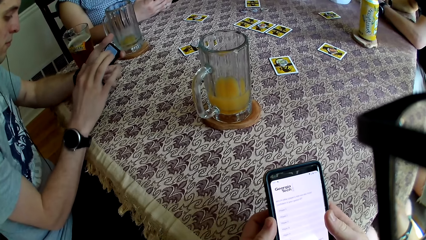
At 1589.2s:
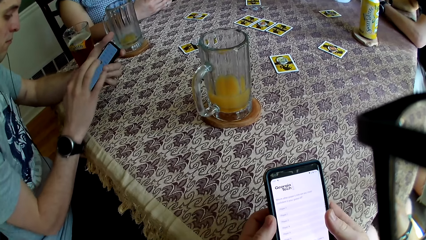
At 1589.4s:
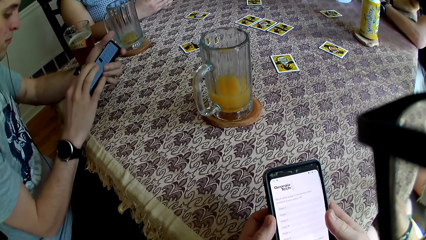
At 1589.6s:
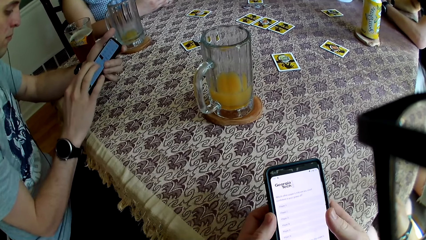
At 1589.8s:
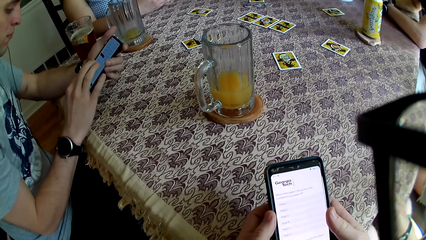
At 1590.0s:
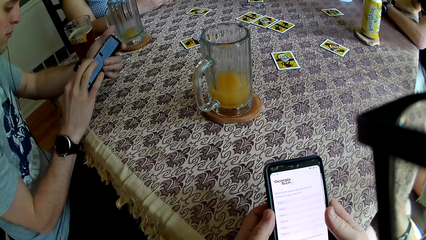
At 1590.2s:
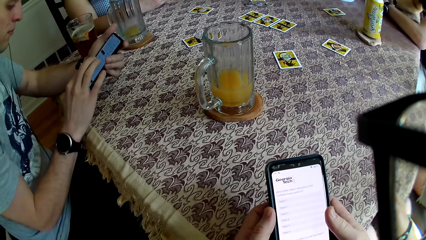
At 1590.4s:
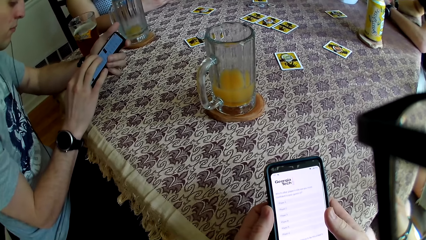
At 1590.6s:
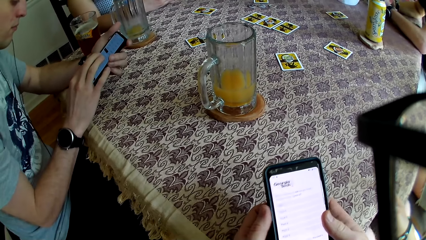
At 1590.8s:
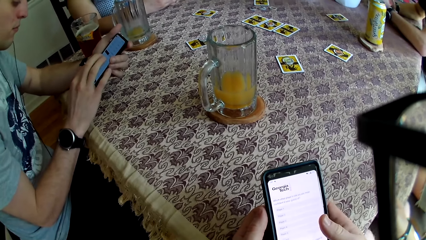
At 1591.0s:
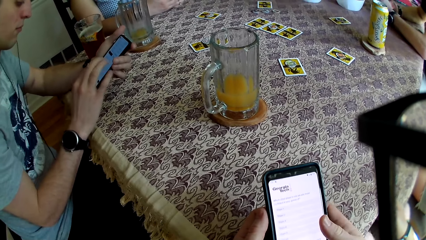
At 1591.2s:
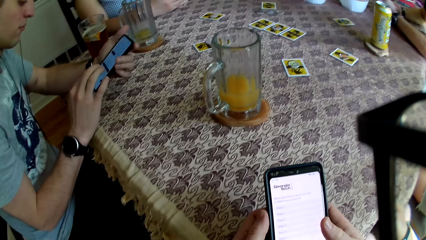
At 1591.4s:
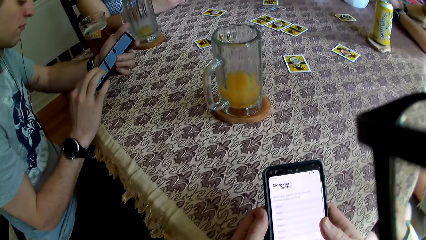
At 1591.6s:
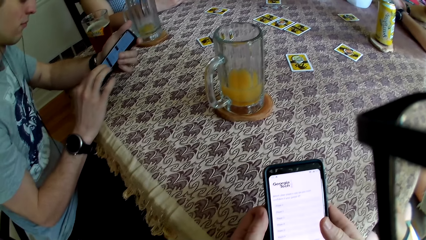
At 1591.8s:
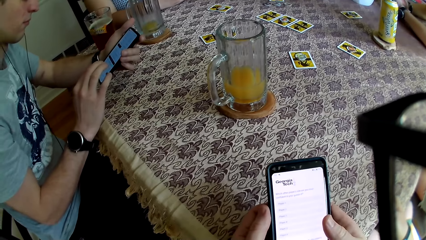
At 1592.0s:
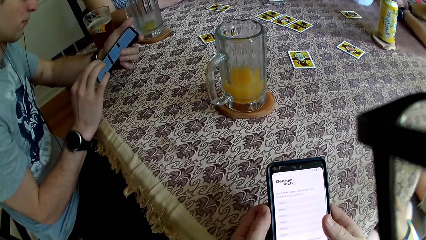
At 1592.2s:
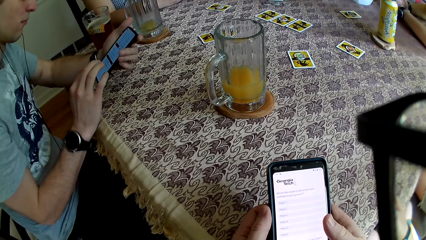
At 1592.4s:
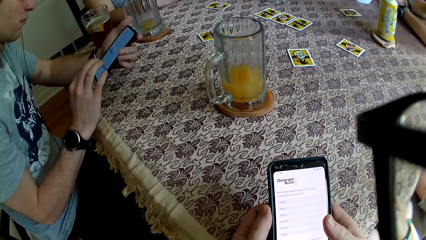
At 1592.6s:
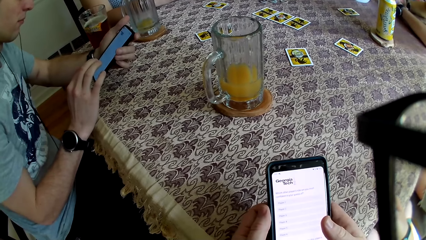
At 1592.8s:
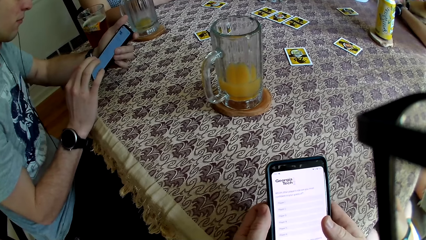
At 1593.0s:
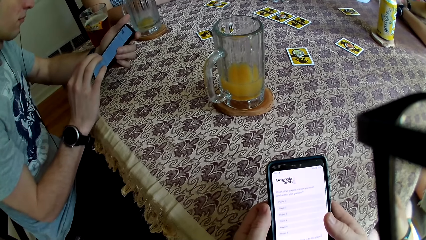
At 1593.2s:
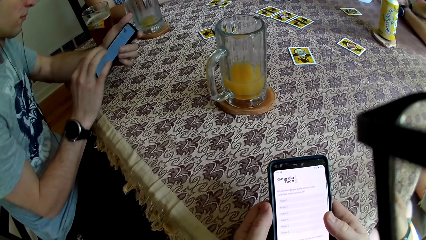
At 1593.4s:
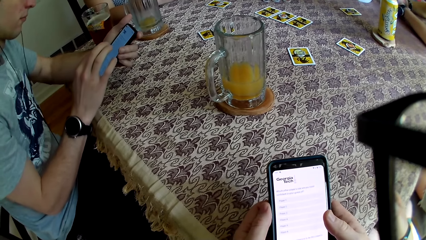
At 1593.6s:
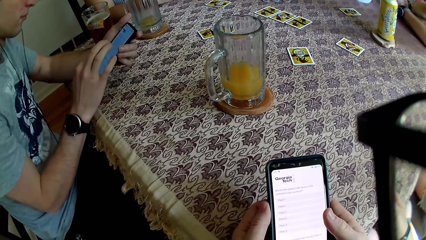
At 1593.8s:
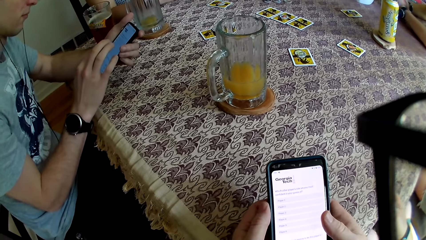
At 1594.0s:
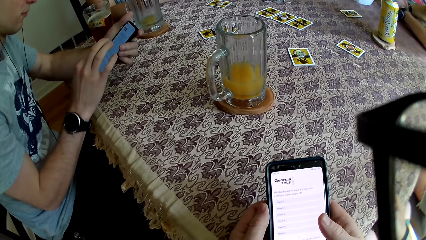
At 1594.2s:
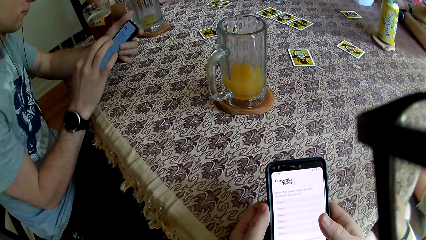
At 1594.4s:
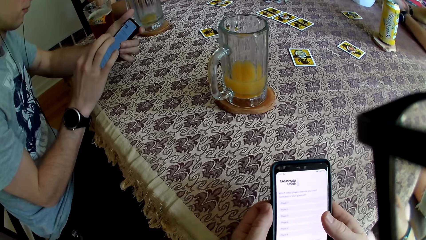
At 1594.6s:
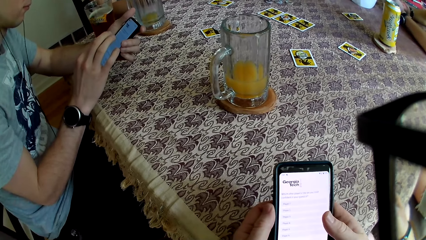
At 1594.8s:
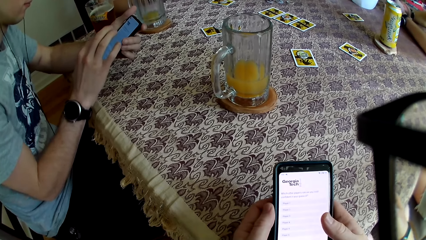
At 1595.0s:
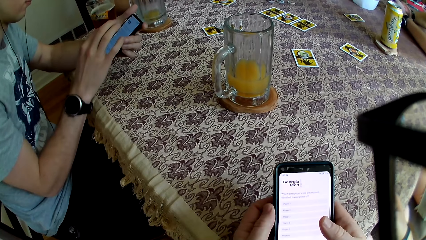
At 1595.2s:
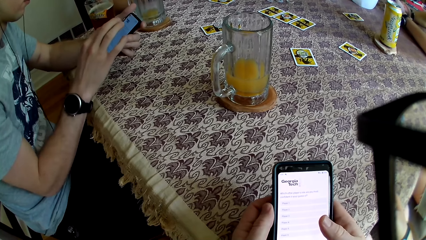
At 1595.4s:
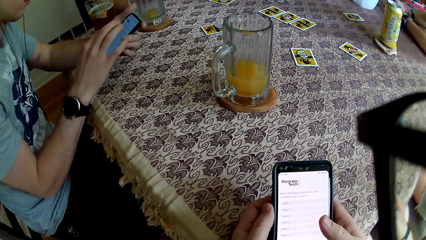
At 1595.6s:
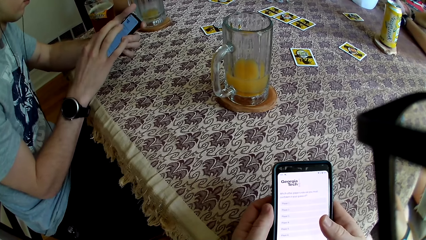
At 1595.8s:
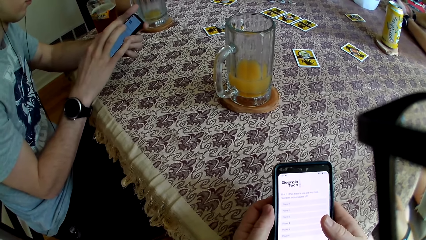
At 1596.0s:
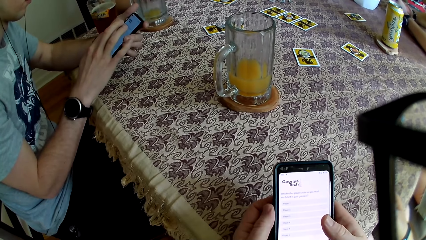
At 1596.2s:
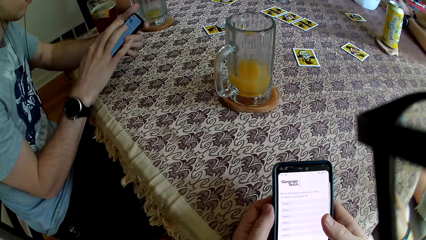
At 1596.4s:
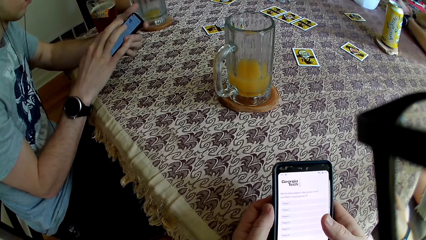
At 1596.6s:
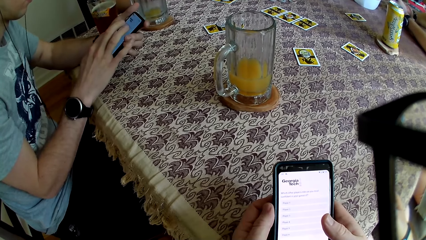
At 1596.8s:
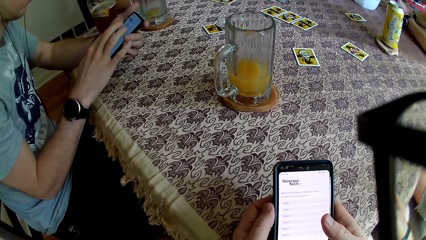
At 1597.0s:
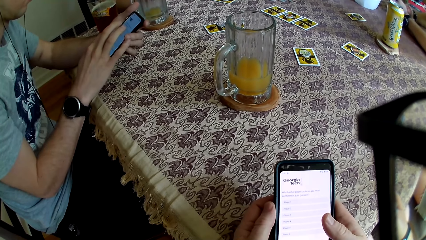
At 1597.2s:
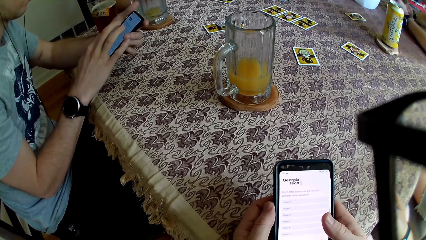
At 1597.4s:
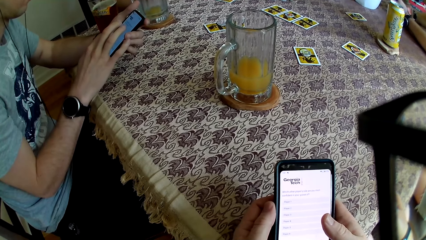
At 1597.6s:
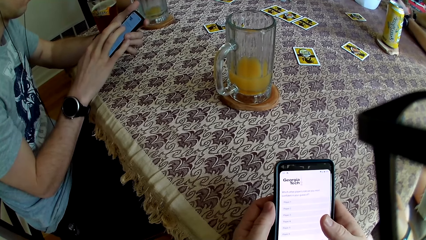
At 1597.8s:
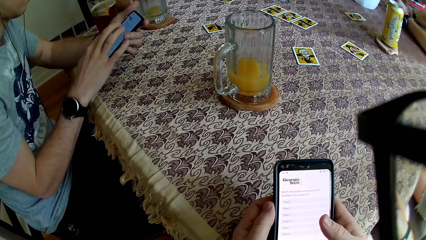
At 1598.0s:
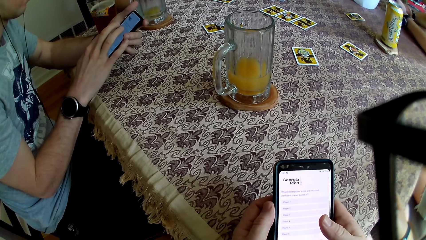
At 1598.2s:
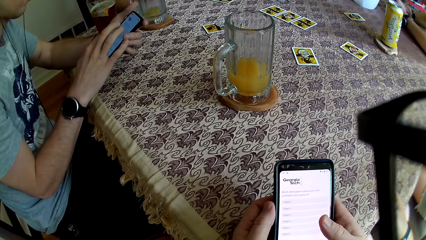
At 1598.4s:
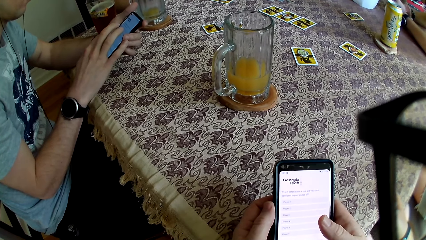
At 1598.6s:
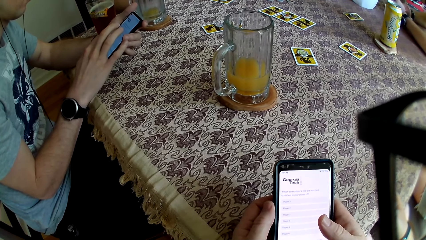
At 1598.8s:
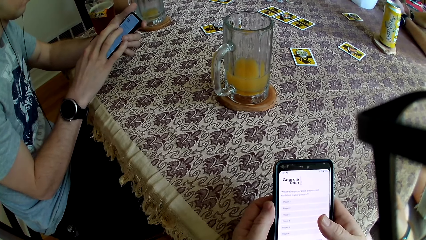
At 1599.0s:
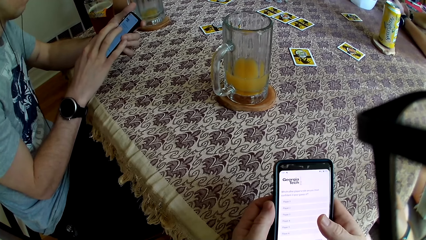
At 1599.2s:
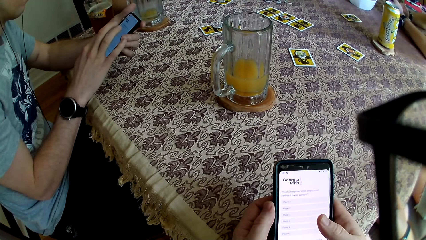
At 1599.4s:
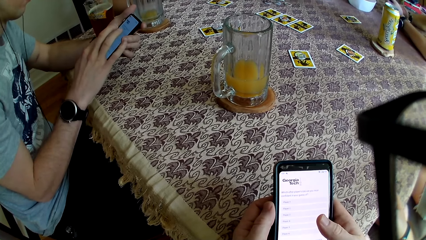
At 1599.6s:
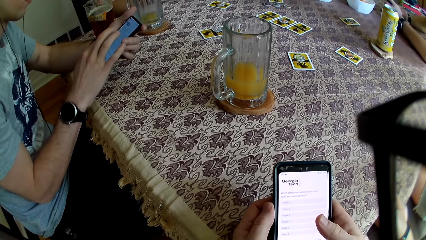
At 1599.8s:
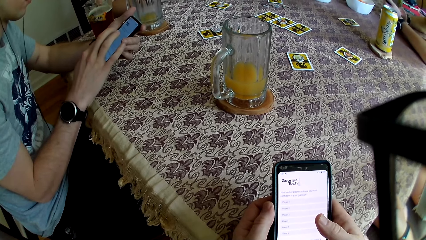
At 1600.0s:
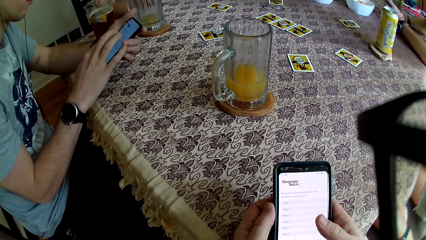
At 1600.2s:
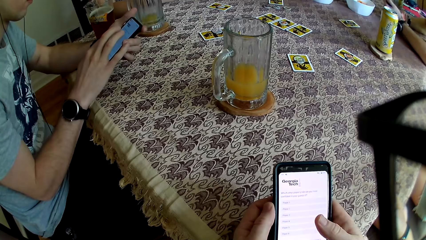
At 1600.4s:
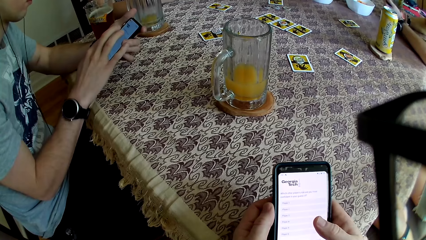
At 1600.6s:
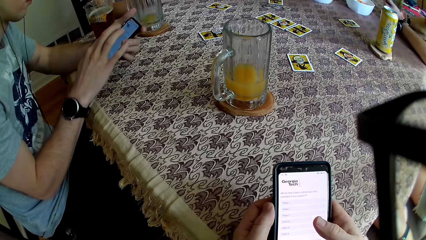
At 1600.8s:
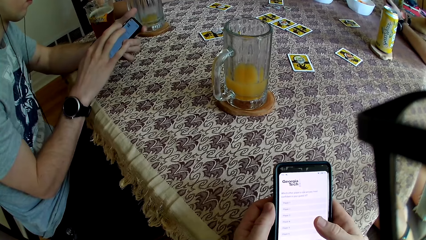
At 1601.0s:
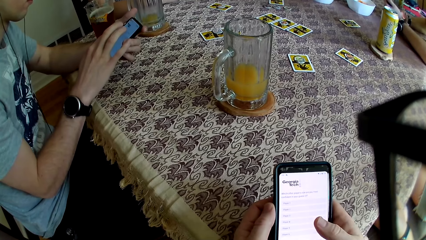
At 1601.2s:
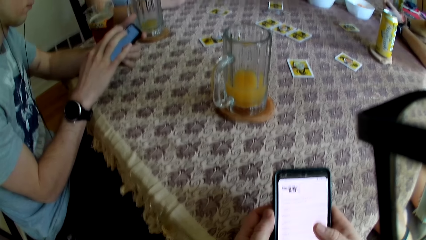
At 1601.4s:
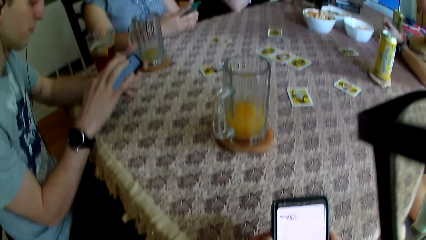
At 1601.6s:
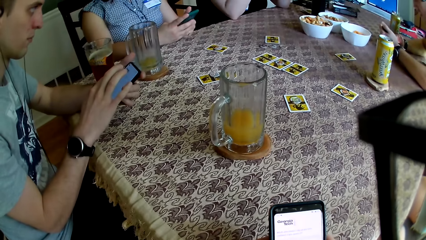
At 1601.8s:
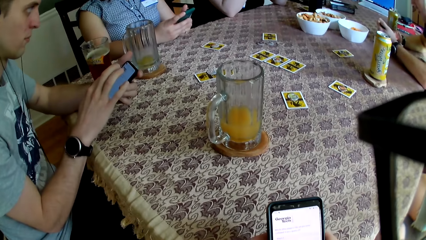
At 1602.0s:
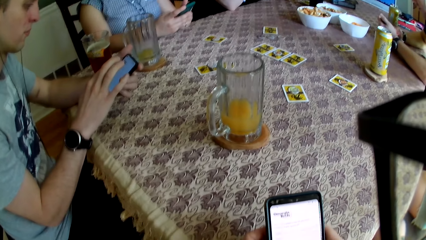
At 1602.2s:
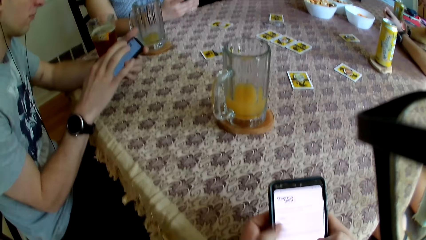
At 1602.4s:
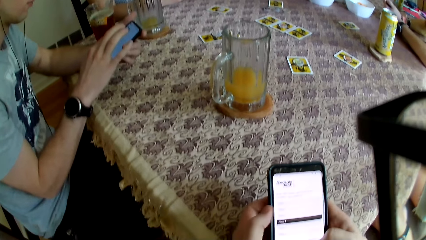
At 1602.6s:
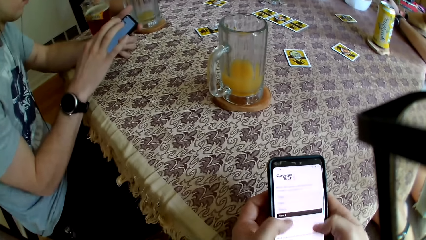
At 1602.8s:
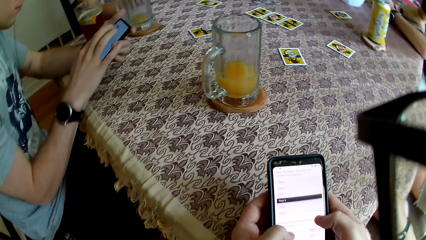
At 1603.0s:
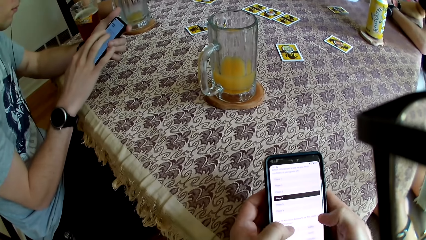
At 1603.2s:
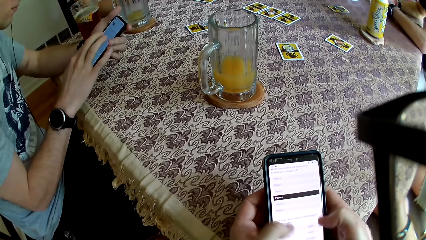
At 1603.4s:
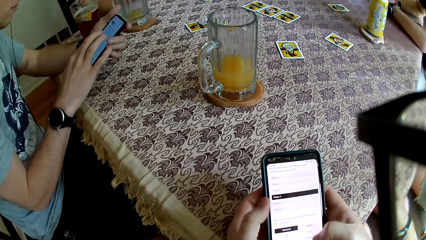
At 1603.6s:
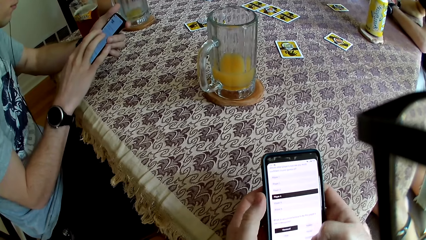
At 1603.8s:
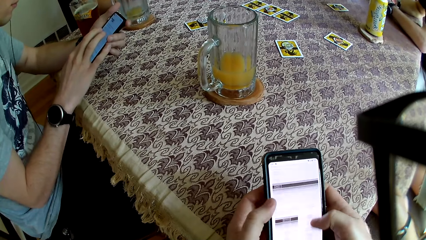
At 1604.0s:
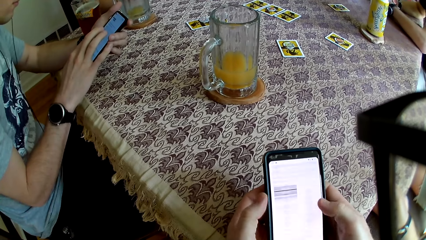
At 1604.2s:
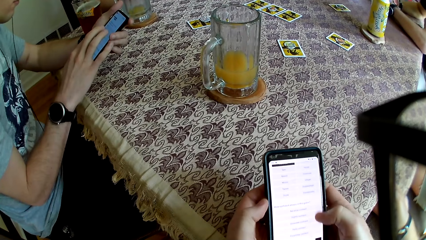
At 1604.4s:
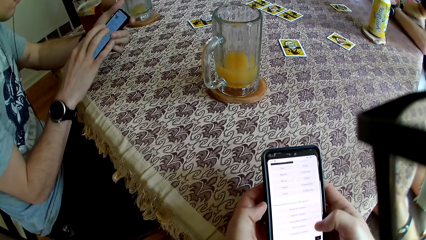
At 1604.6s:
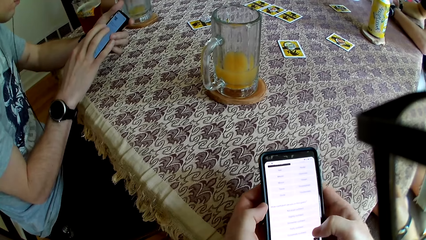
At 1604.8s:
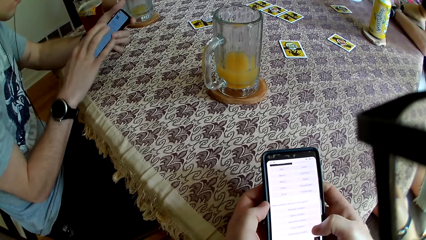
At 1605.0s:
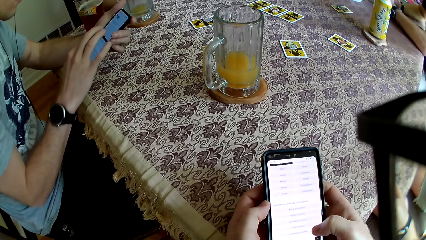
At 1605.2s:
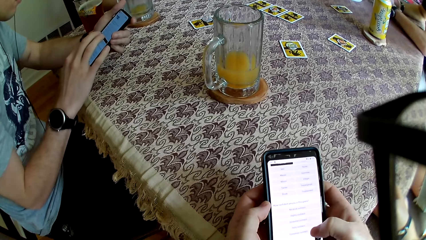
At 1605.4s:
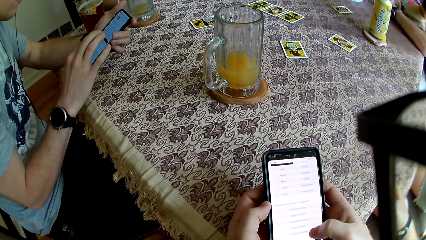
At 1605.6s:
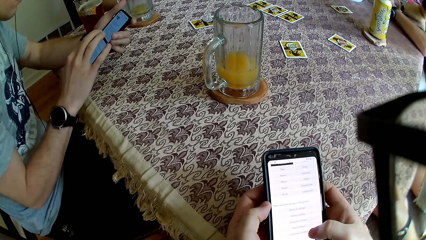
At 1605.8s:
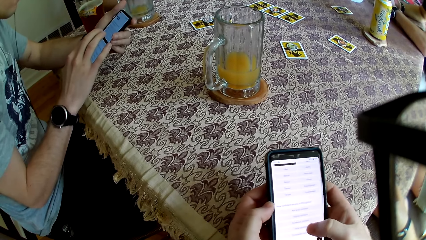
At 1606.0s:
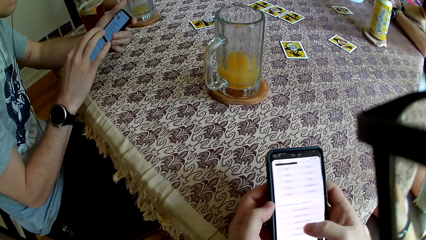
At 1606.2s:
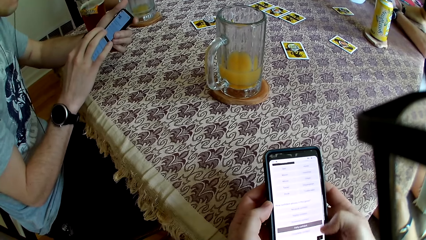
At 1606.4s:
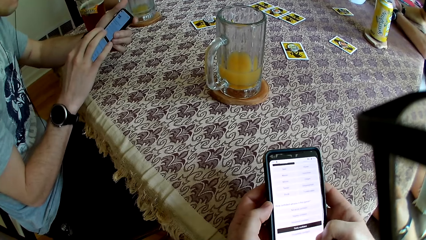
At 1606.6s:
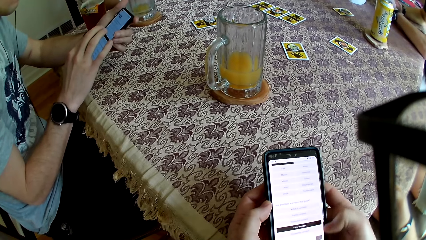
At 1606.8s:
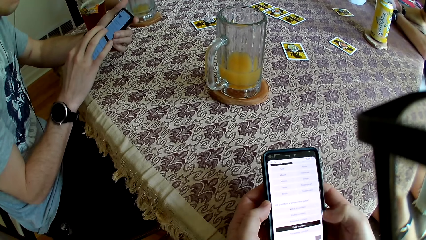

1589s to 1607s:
A person uses the phone.
